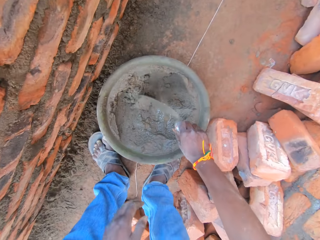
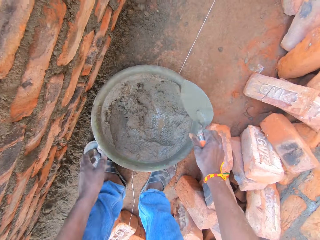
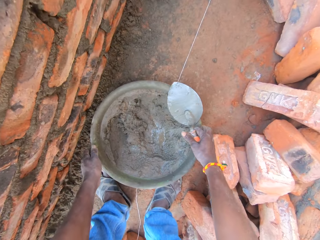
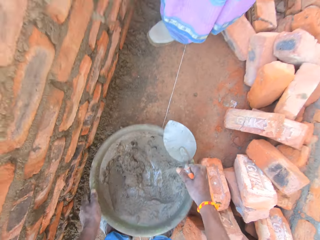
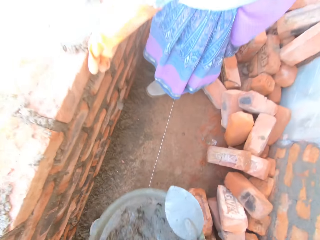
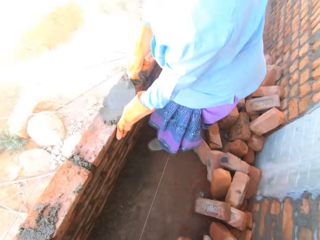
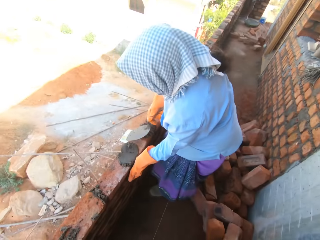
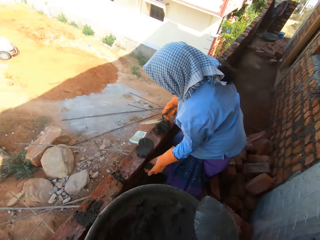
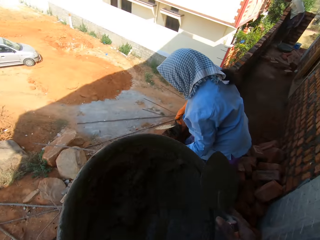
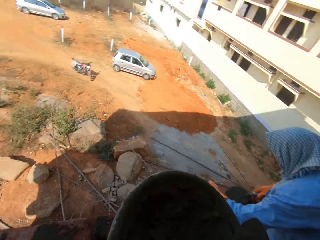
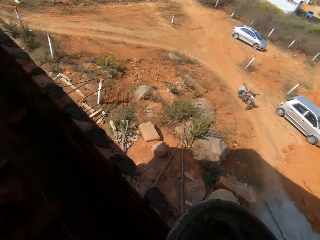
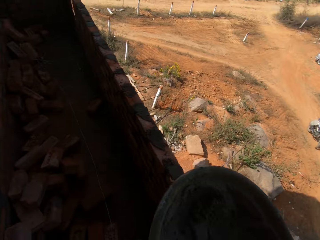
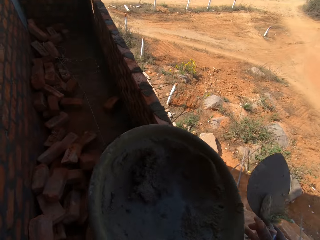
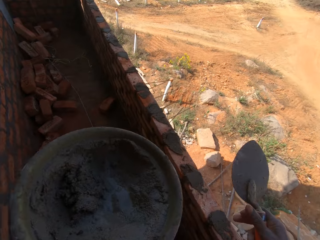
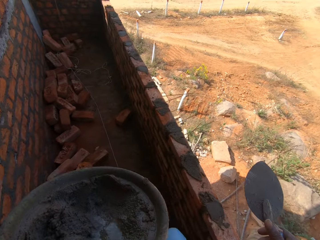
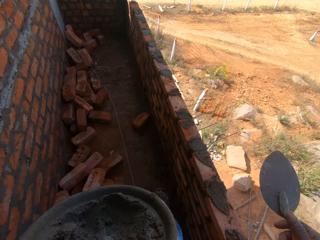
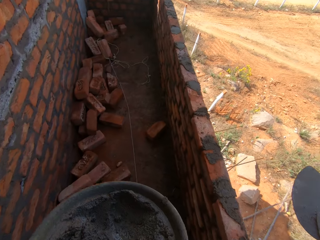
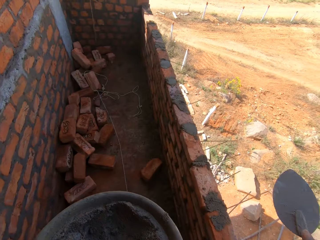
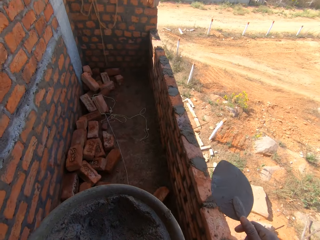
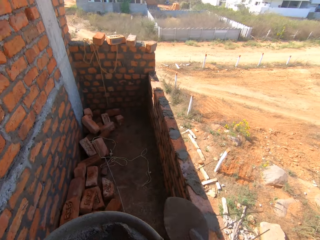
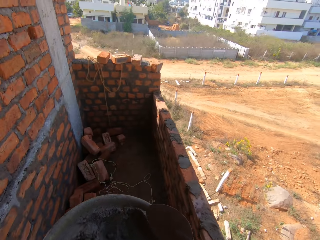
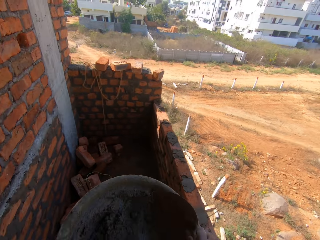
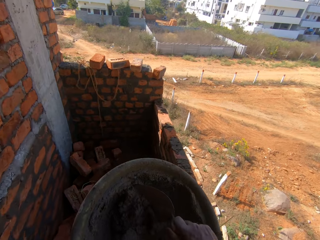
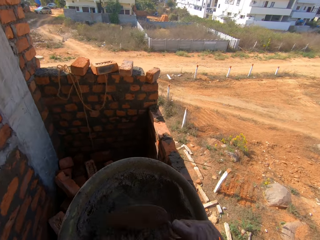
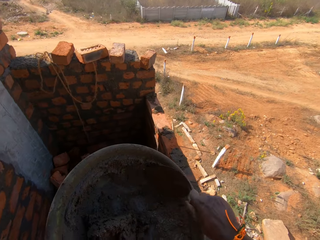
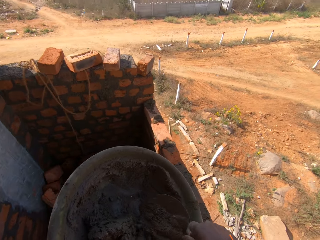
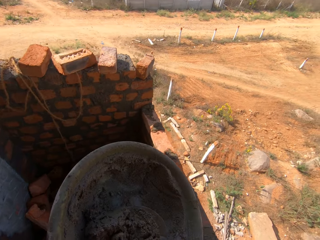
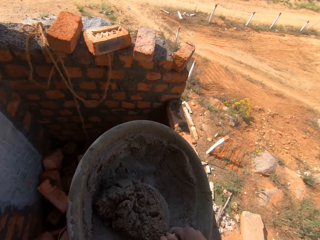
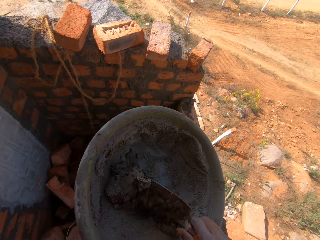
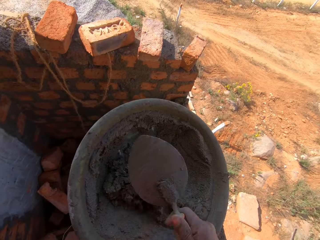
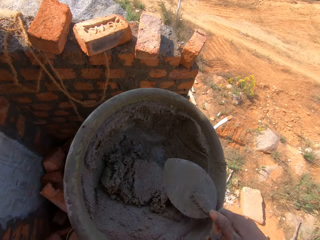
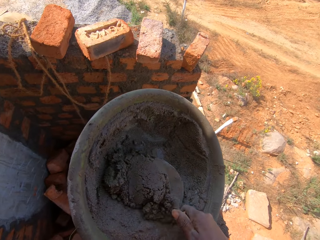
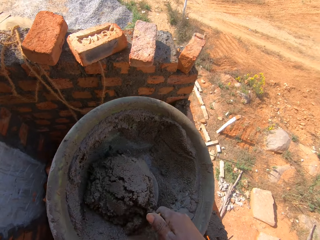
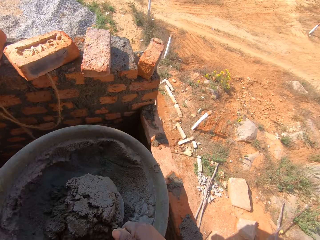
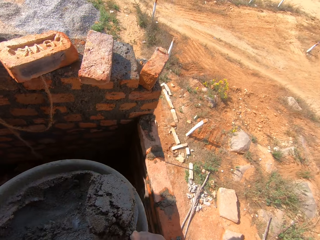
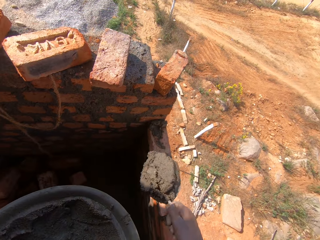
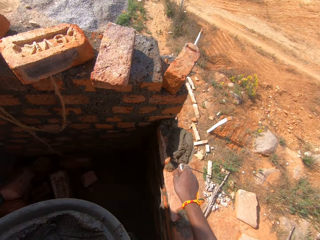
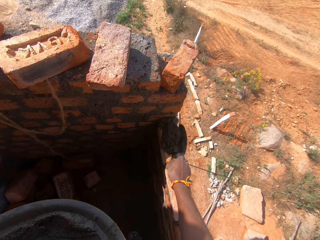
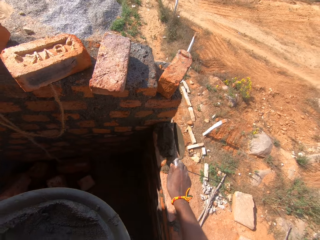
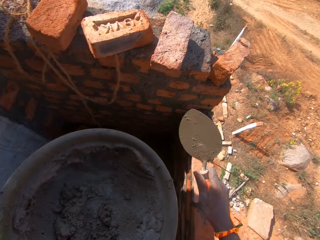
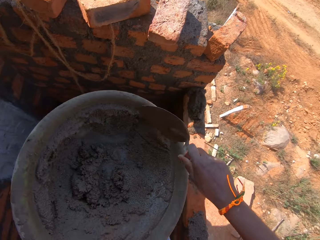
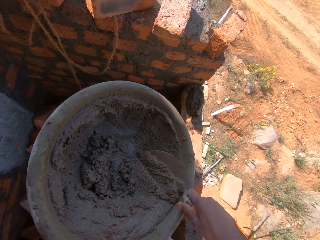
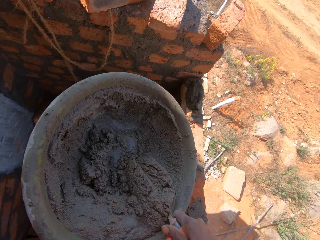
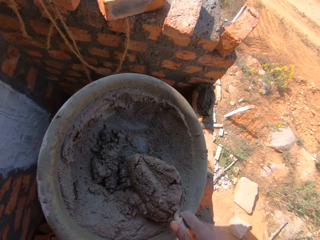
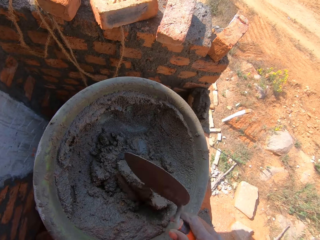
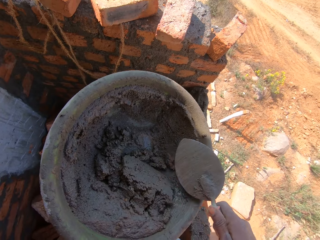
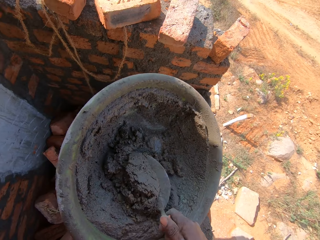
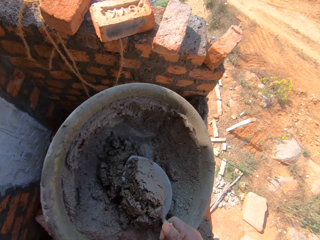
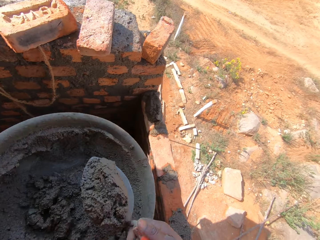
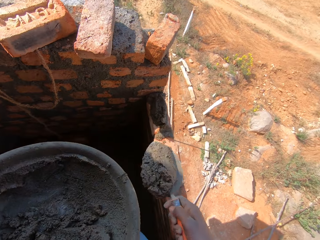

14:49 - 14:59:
The camera wearer stirs the concrete in the iron pan with the trowel and carries the iron pan. They turn to the other side and walk beside the wall. They stir the concrete in the iron pan with the trowel. They scoop the concrete in the iron pan with the trowel. They pour the concrete on the bricks with the trowel. They scoop more concrete in the iron pan with the trowel. They scoop the concrete.

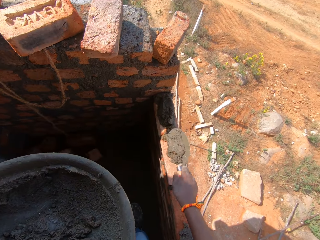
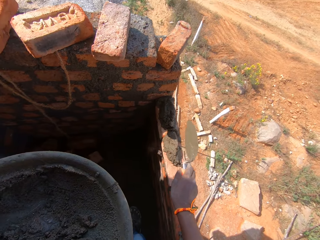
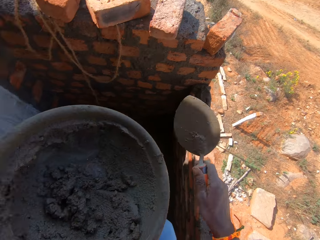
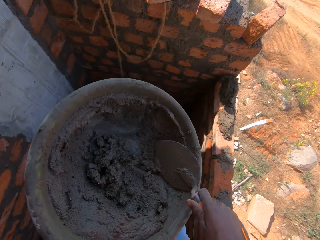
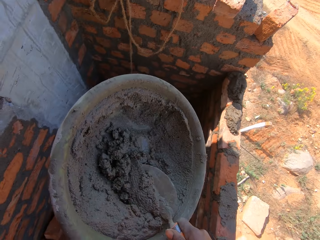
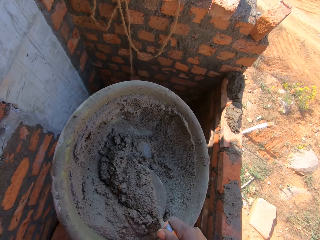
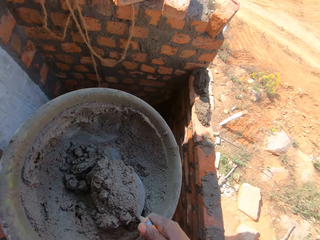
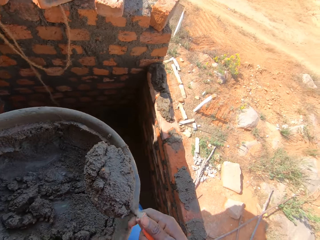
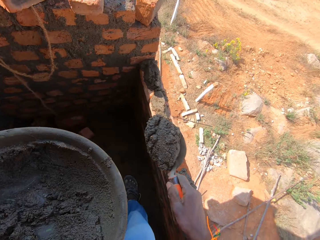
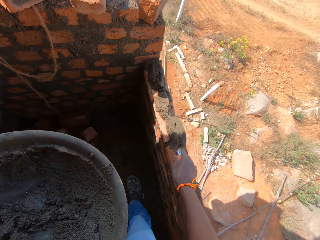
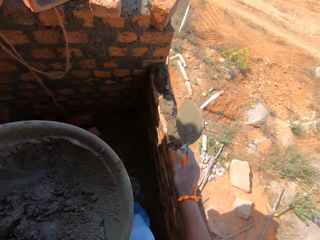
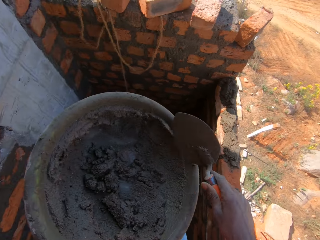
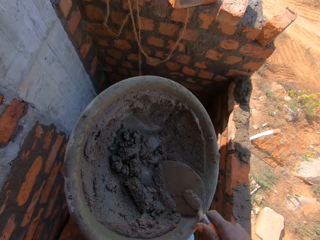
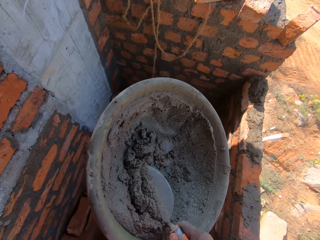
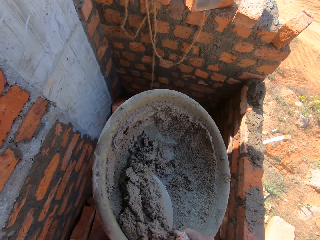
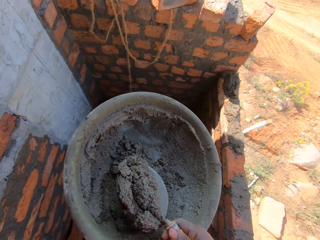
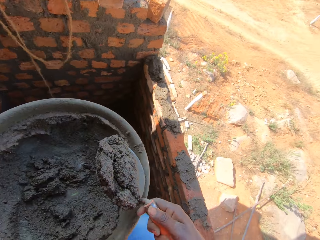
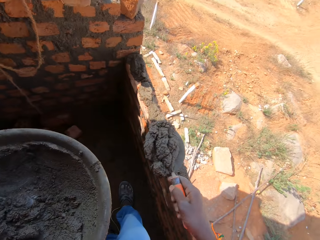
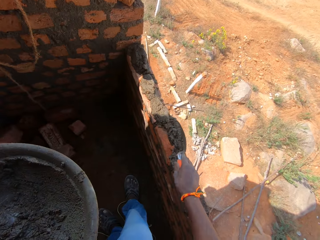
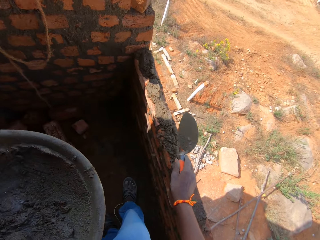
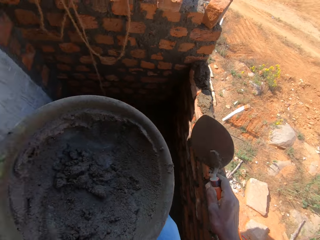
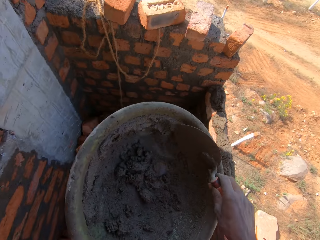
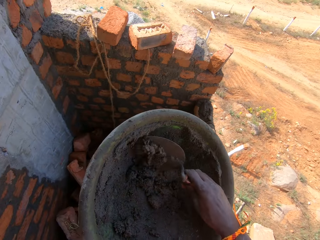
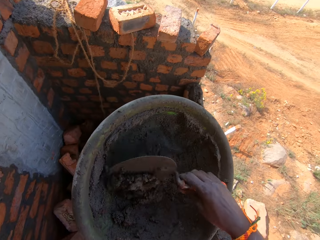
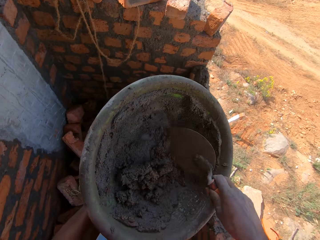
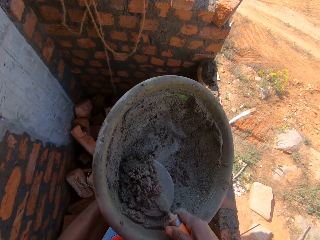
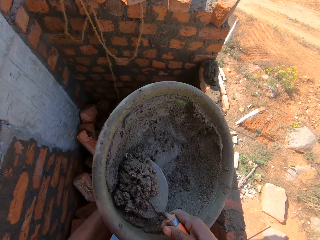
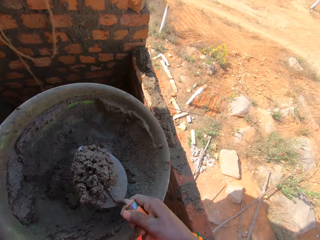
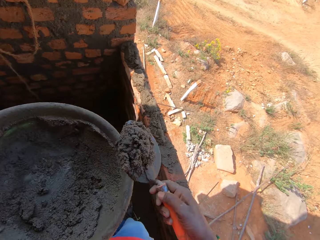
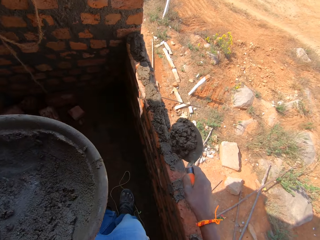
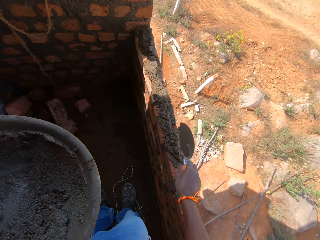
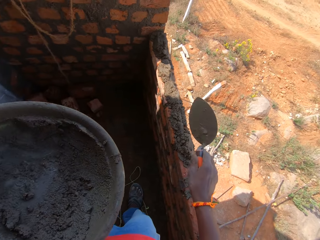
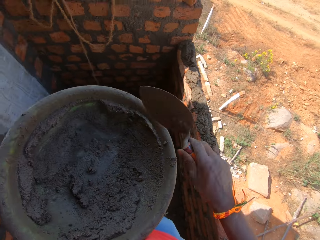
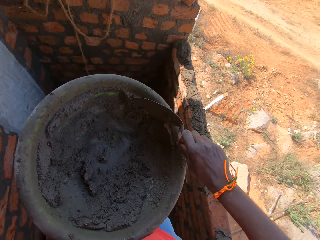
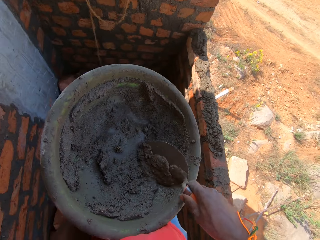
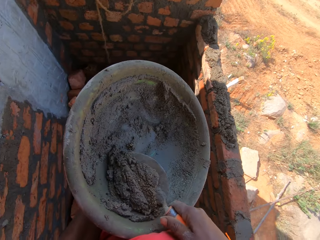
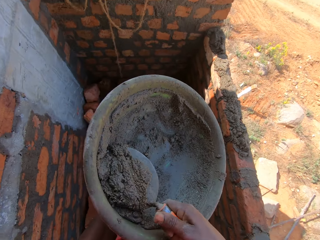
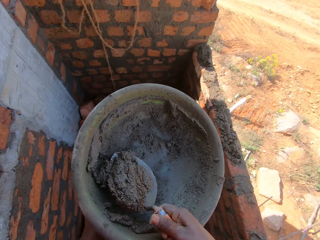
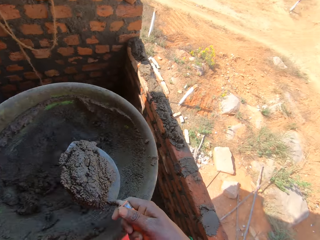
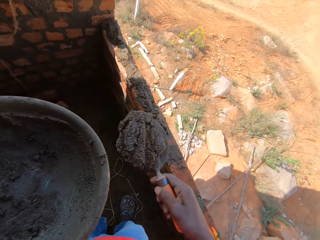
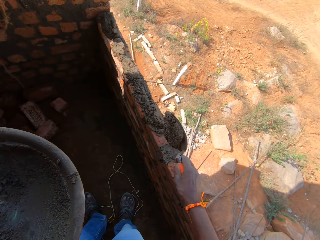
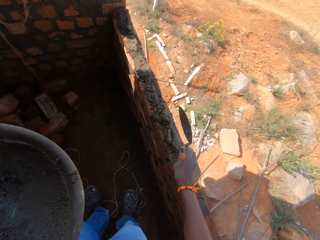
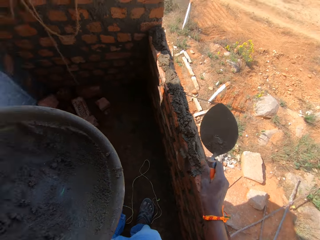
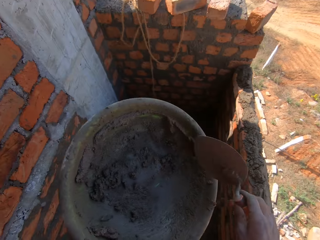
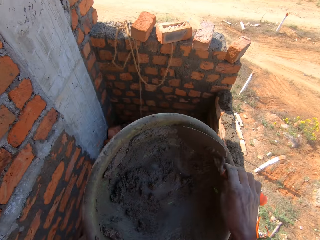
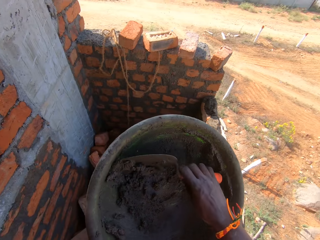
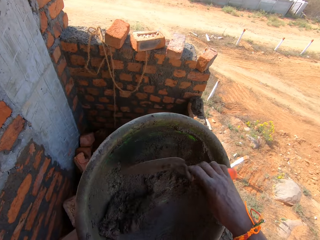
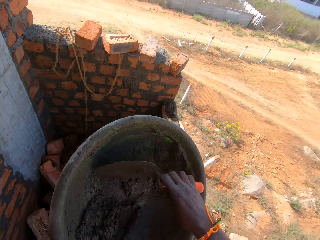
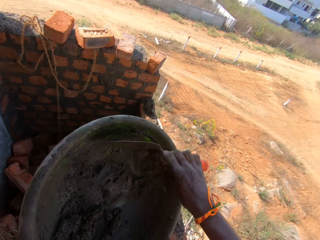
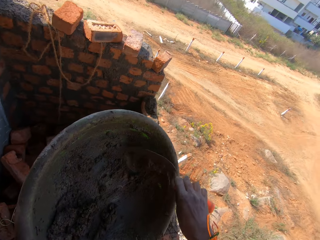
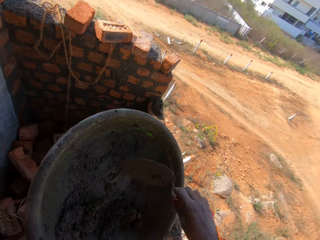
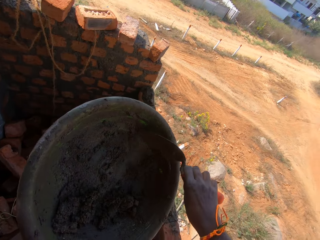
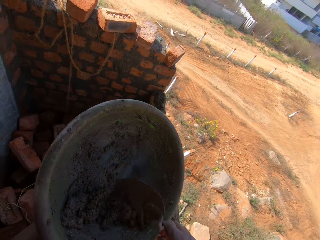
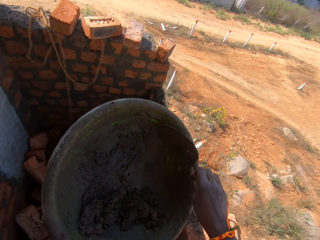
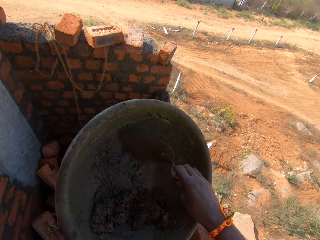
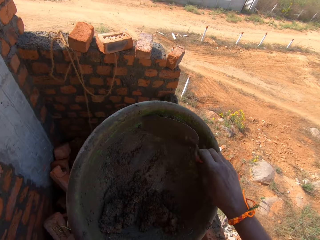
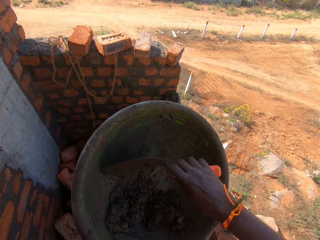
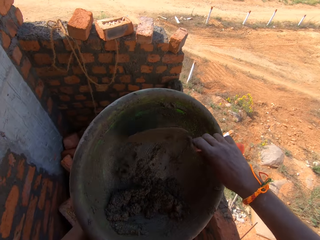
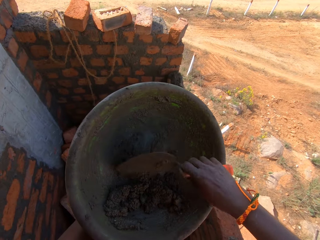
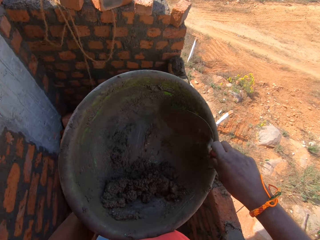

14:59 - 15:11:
The camera wearer pours the concrete on the bricks with the trowel. They scoop concrete in the iron pan with the trowel. They pour the concrete on the bricks with the trowel. They scoop concrete in the iron pan with the trowel. They pour the concrete on the bricks with the trowel. They scoop concrete in the iron pan with the trowel. They drag the concrete. They pour the concrete on the bricks with the trowel. They scoop concrete in the iron pan with the trowel. They pour the concrete on the bricks with the trowel. They gather the concrete in the pan. They drag the concrete.
